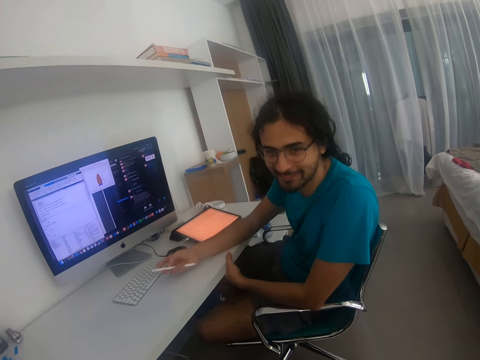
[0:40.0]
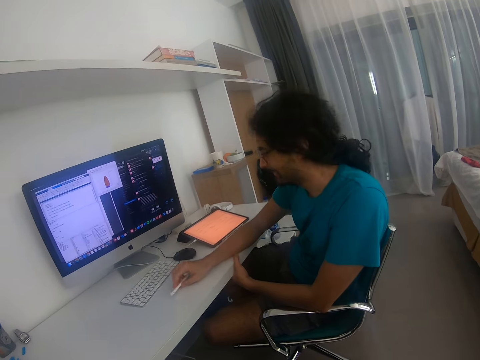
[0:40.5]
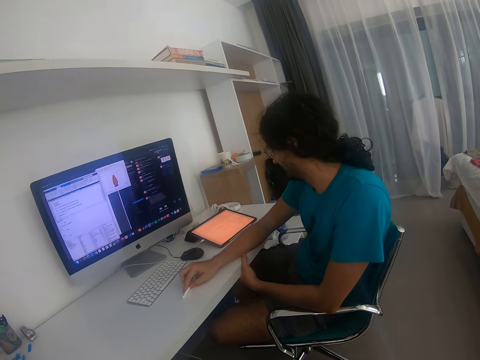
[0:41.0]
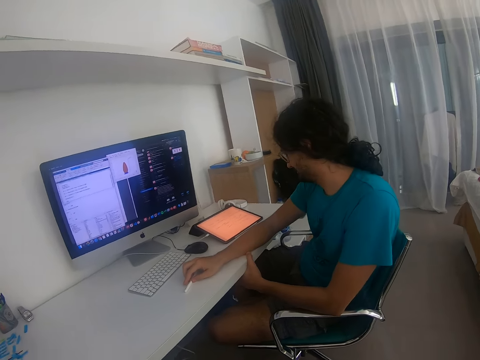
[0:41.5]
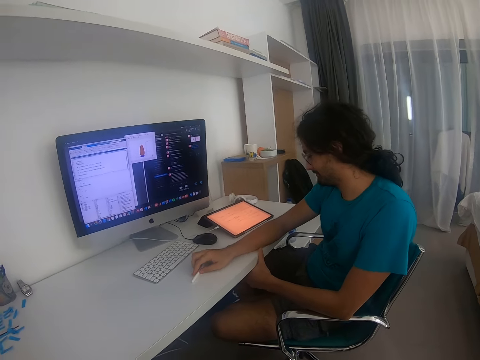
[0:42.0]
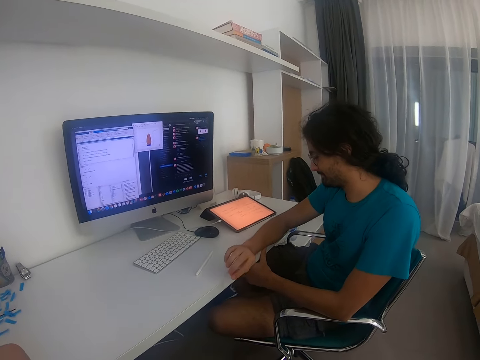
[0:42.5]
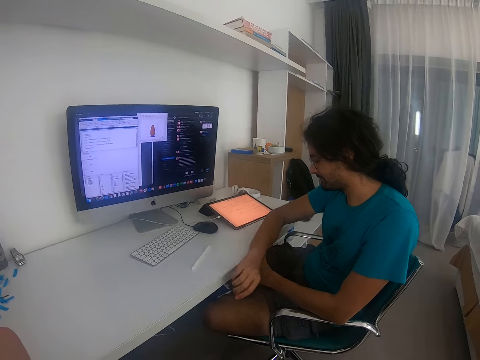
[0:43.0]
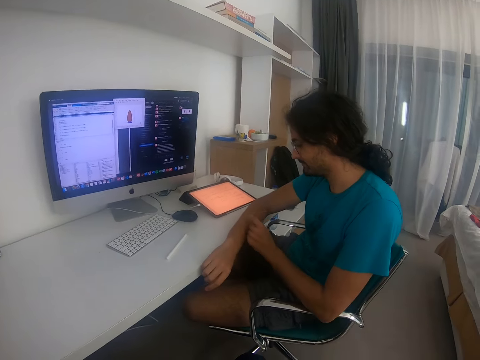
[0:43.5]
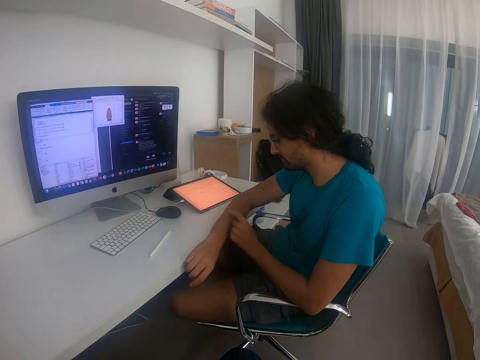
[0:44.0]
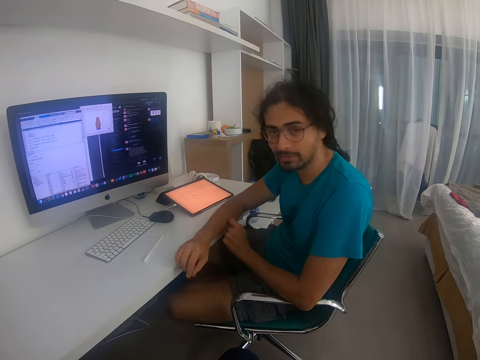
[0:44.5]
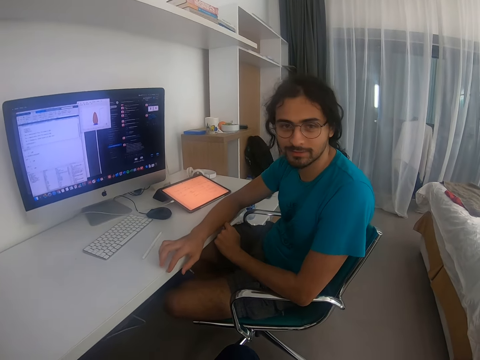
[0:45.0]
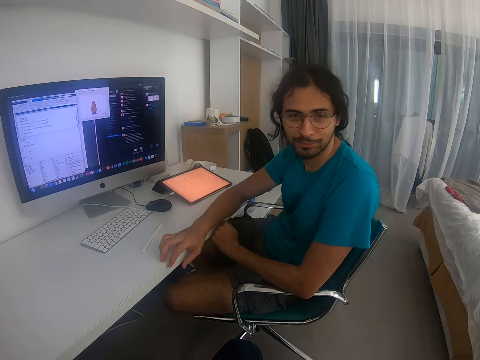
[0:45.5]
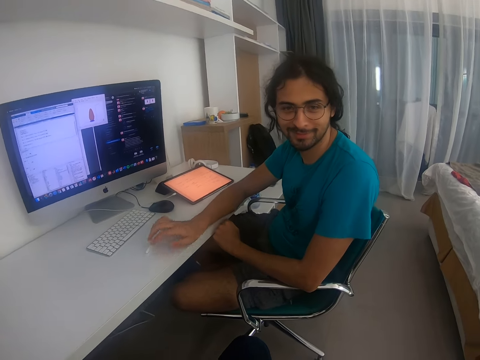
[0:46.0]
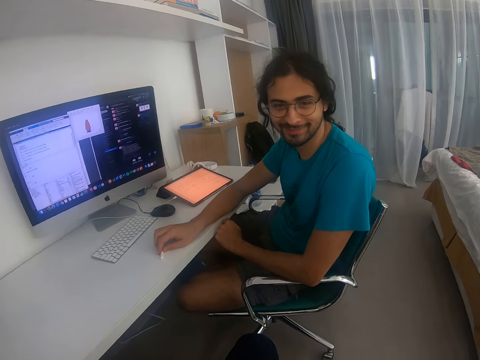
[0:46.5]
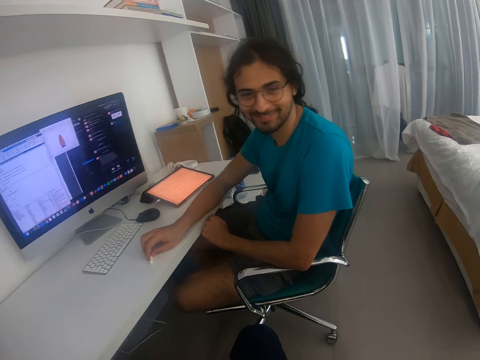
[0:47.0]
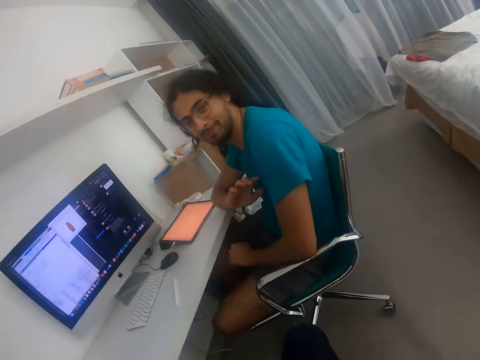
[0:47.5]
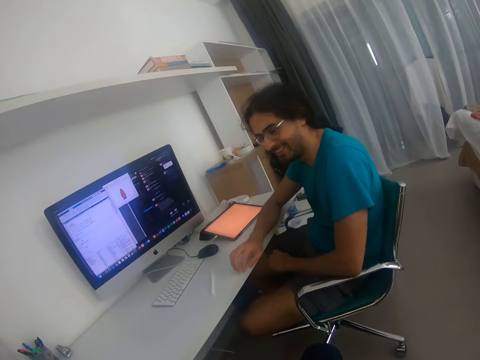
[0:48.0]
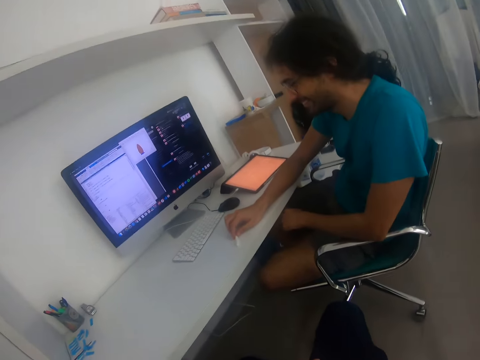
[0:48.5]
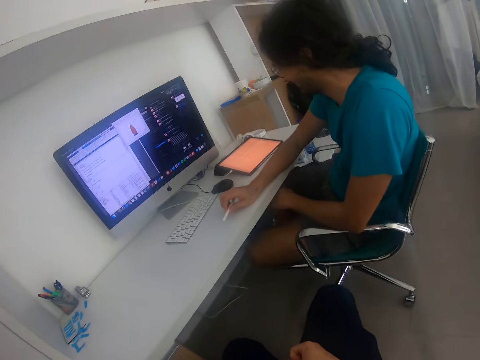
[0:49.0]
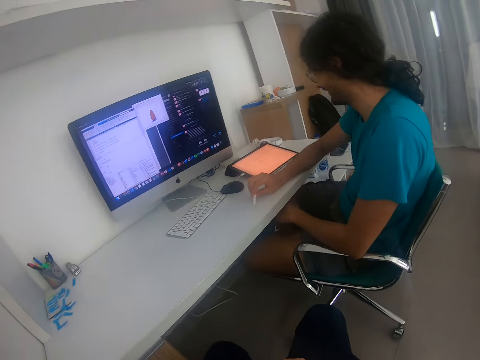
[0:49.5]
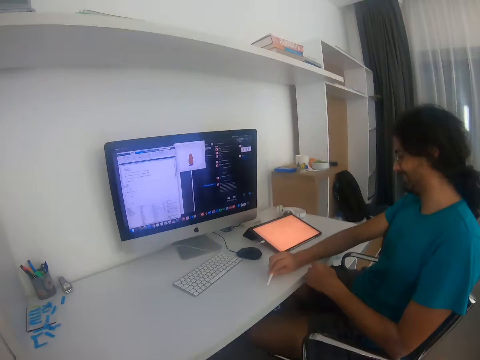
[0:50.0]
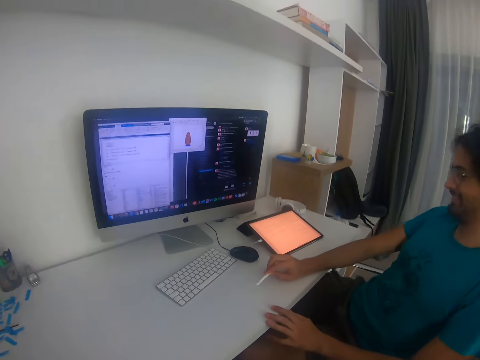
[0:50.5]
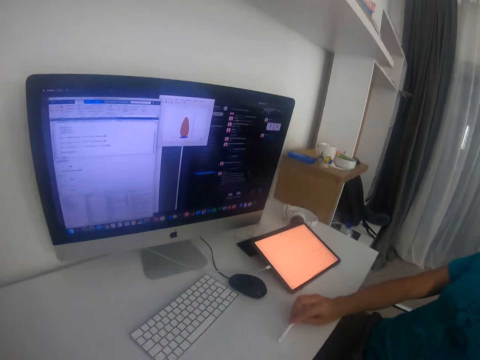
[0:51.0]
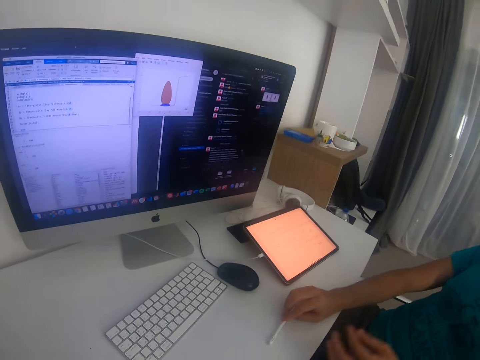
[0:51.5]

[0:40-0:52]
The camera wearer converses. The man looks at his hand. The man looks at another person. The man holds the touch pen.

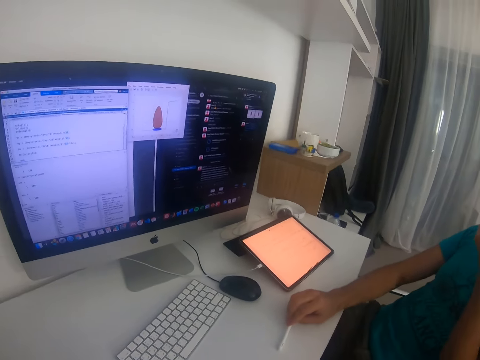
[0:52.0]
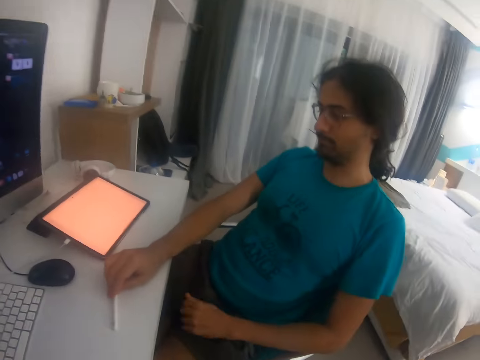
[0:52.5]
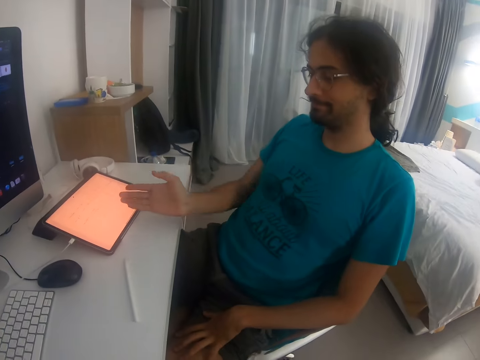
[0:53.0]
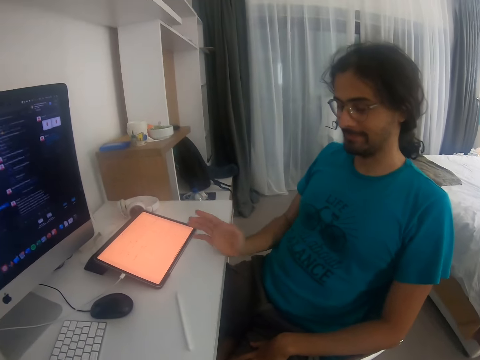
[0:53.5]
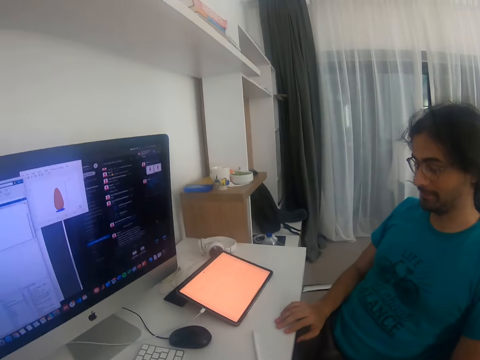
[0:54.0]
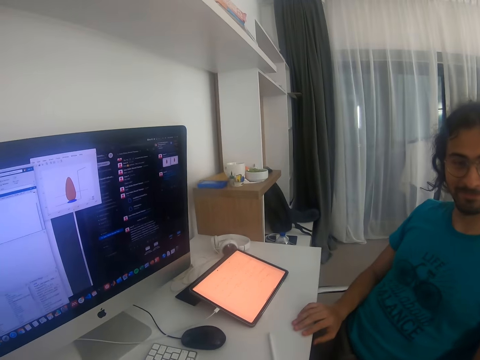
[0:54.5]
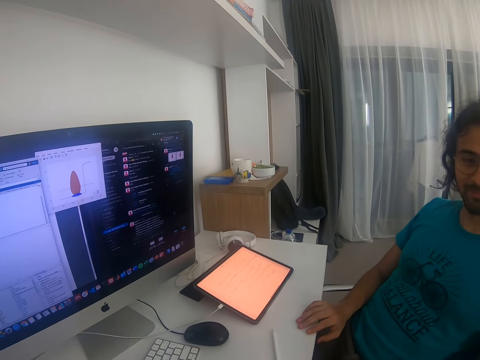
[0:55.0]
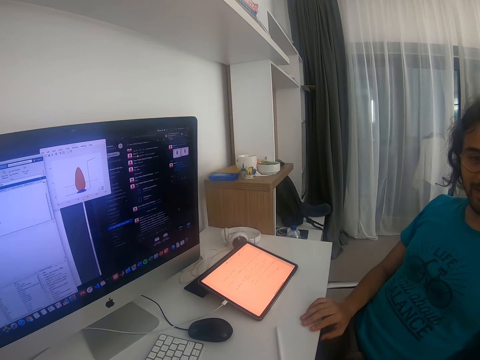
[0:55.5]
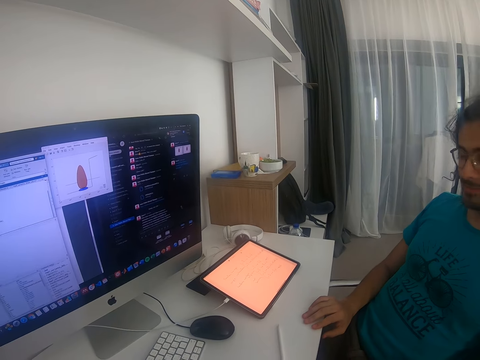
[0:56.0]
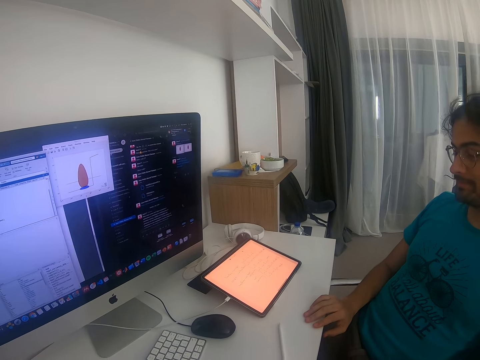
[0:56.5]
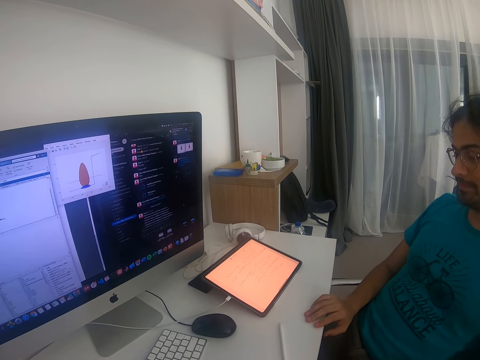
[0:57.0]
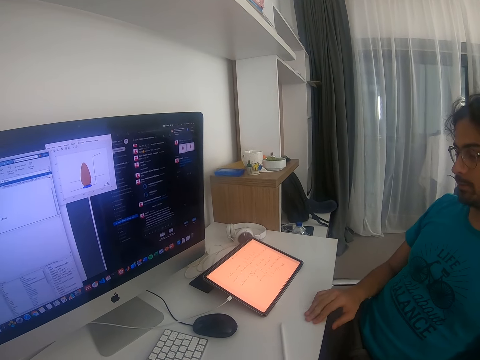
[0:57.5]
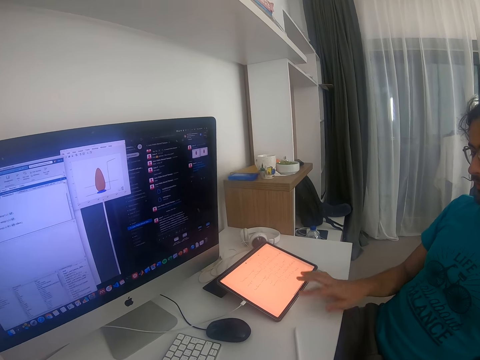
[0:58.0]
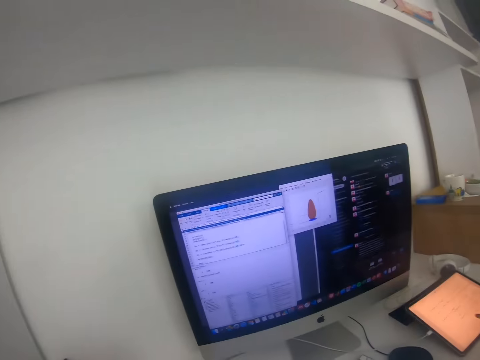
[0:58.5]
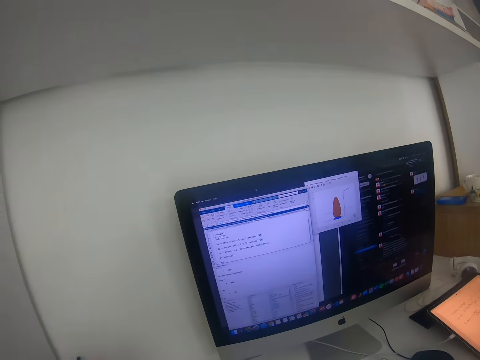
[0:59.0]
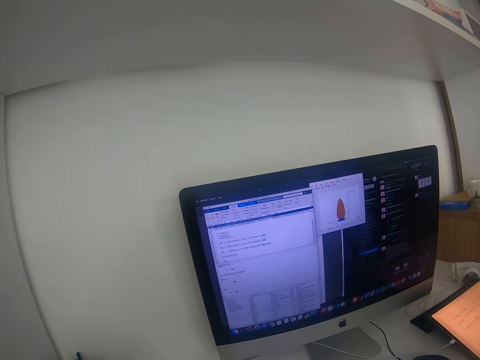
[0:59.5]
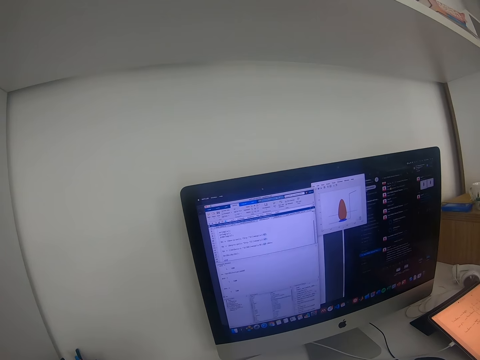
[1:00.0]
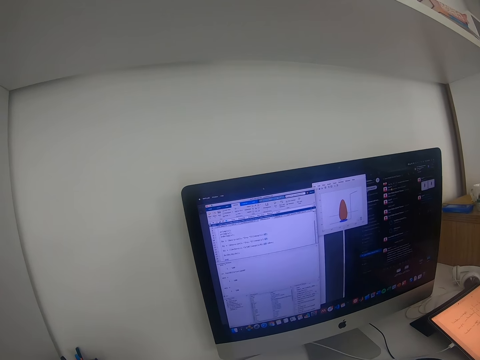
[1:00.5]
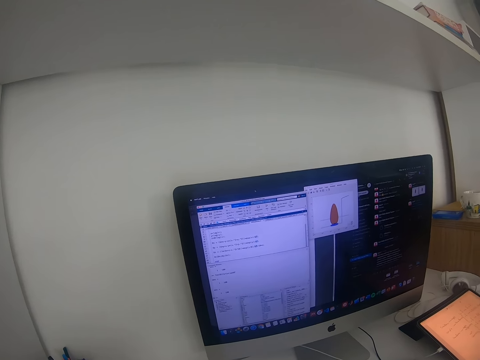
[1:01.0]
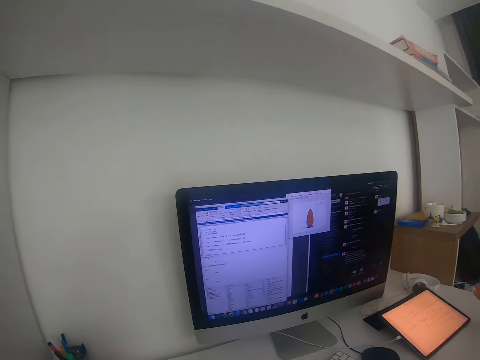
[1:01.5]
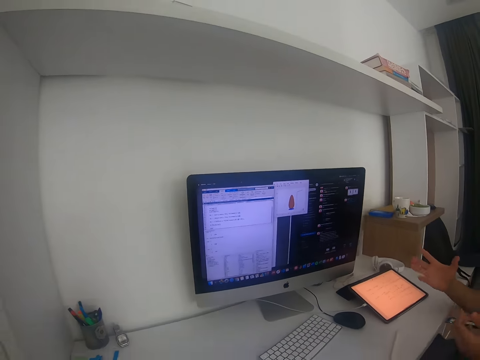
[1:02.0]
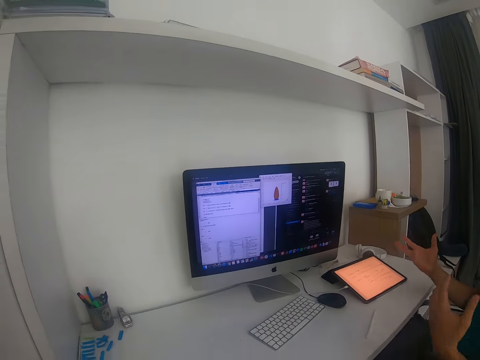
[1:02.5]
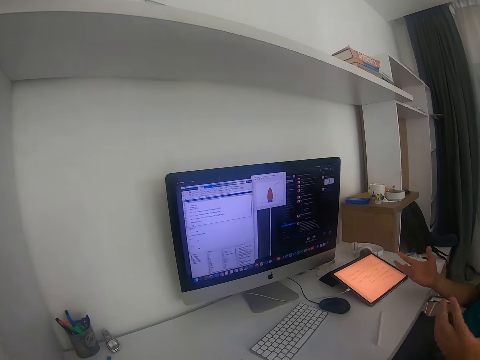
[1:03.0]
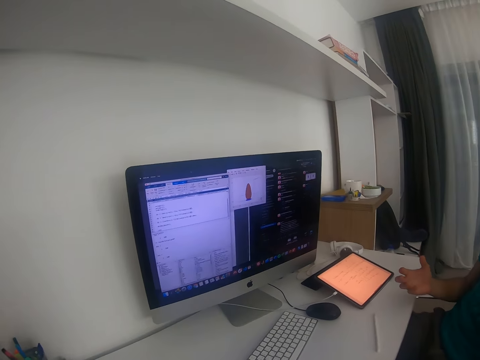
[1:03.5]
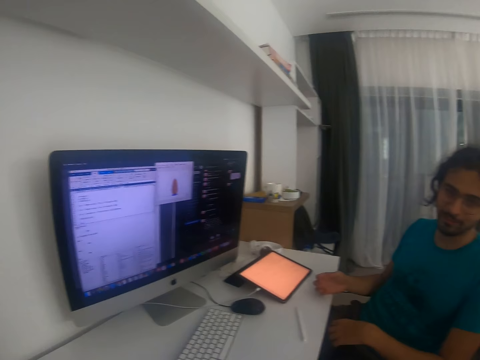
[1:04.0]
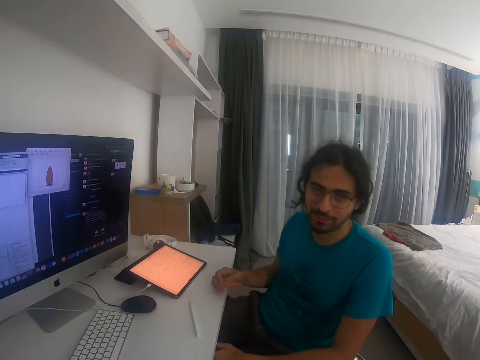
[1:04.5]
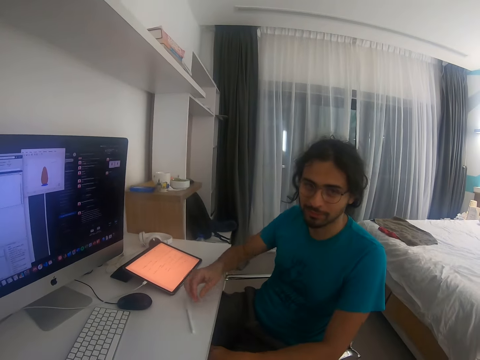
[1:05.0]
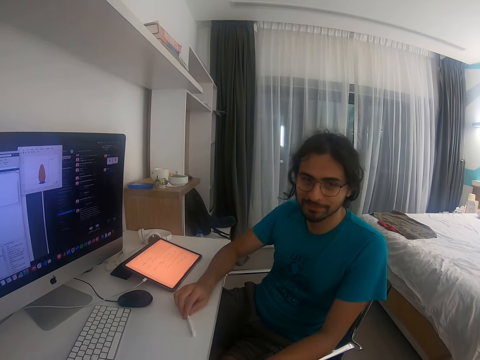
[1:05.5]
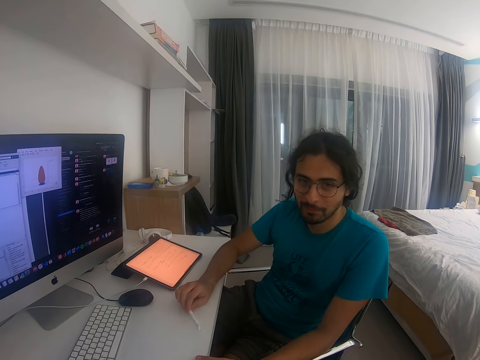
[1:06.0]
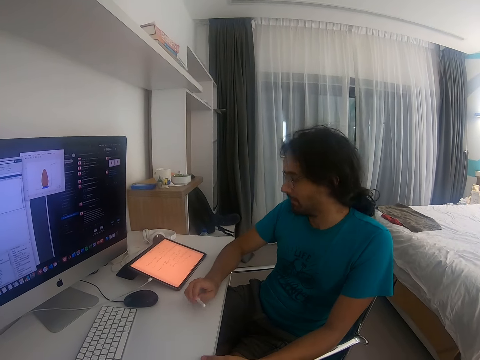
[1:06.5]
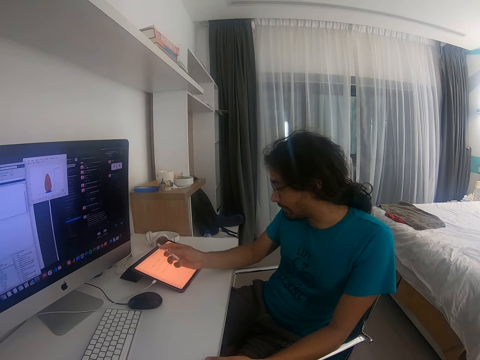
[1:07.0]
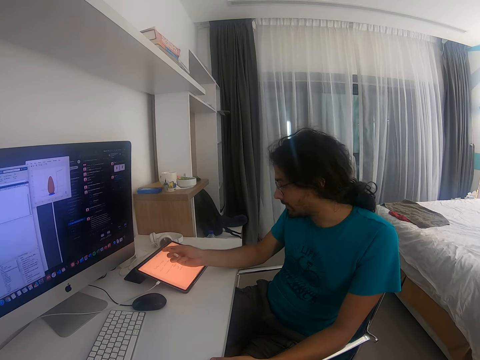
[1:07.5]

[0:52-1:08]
The man points at the tablet. The camera wearer looks at the tablet. The man touches the tab. The camera wearer looks at the monitor. The man converses and holds the touch pen.
